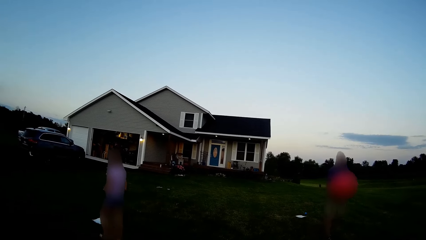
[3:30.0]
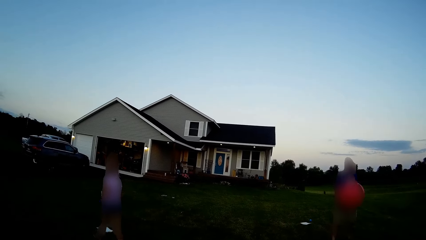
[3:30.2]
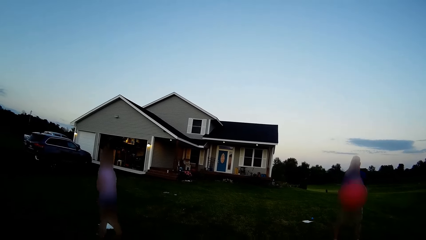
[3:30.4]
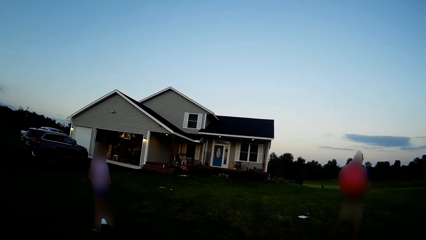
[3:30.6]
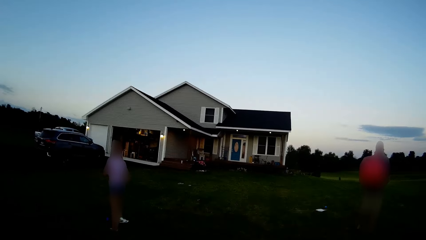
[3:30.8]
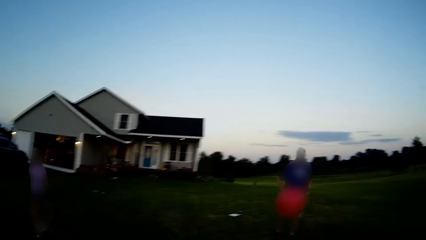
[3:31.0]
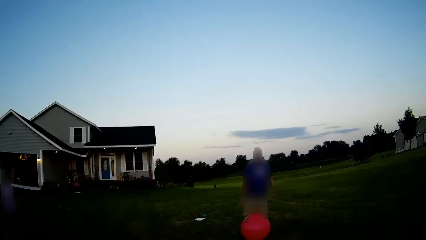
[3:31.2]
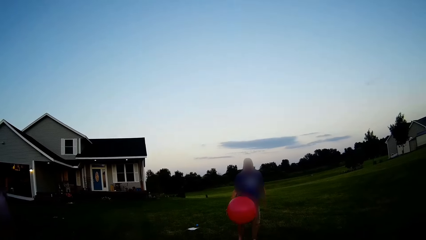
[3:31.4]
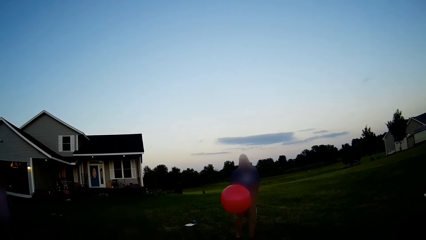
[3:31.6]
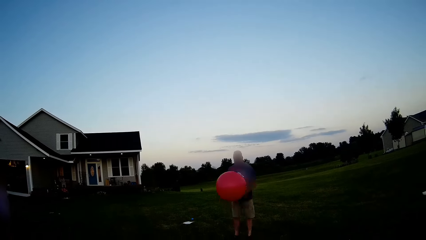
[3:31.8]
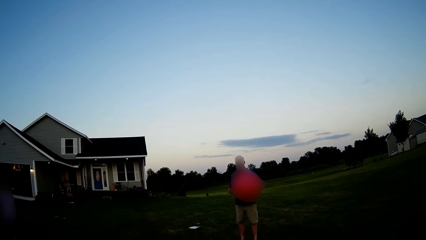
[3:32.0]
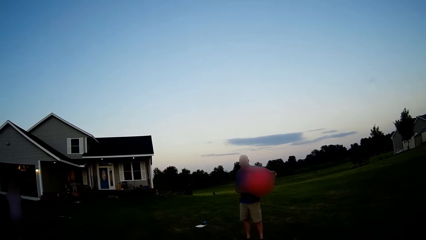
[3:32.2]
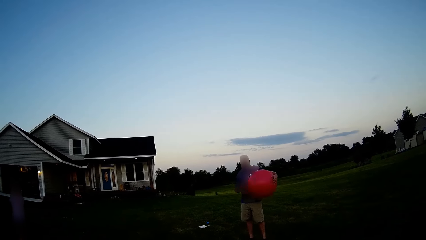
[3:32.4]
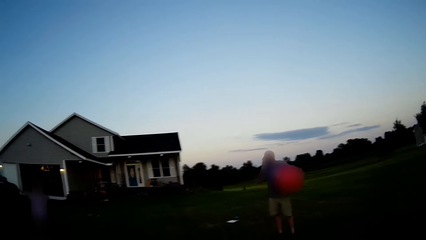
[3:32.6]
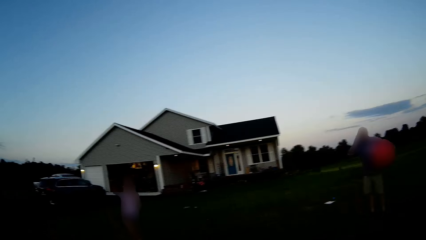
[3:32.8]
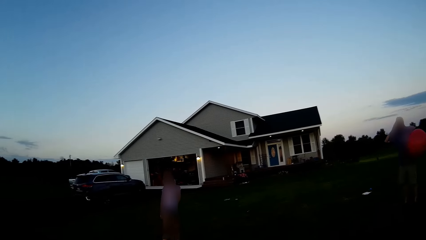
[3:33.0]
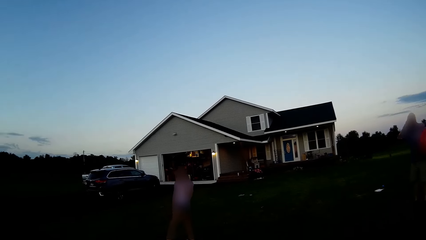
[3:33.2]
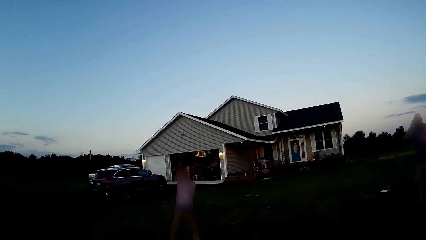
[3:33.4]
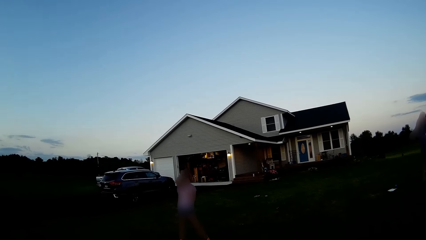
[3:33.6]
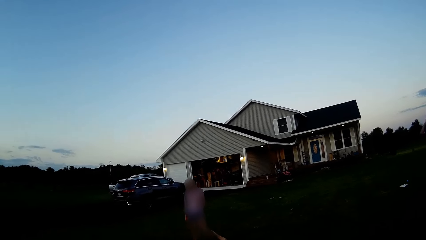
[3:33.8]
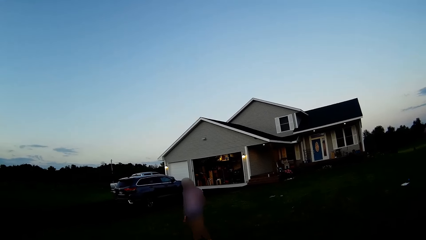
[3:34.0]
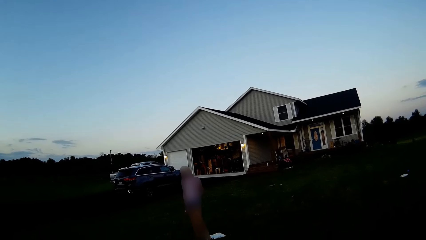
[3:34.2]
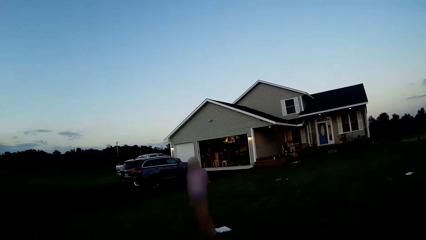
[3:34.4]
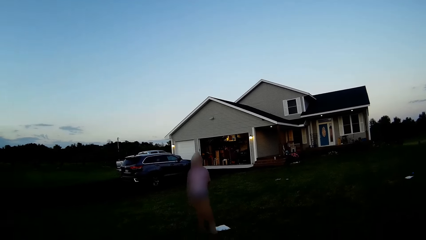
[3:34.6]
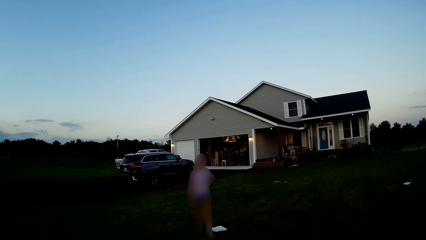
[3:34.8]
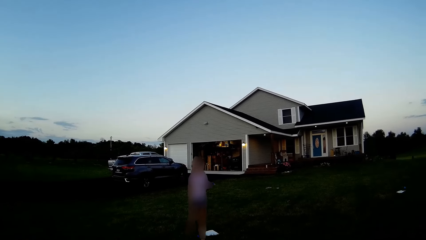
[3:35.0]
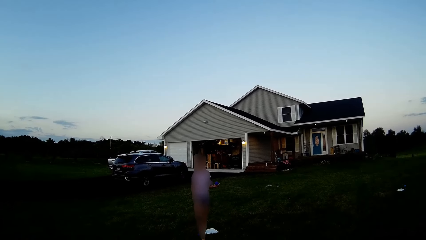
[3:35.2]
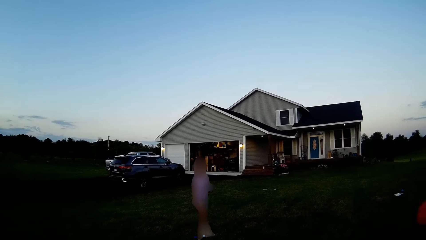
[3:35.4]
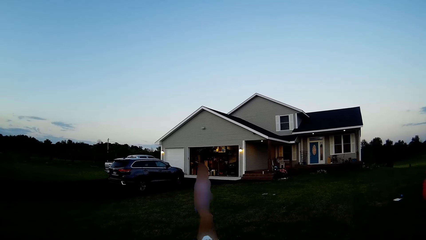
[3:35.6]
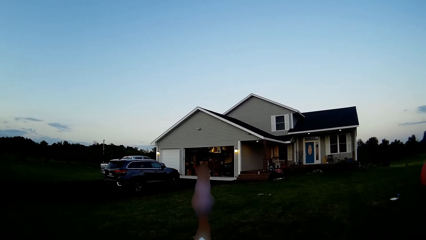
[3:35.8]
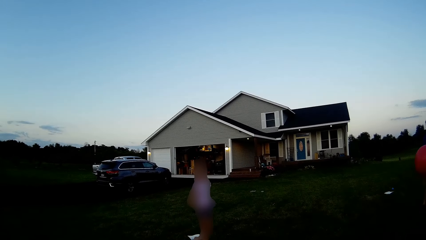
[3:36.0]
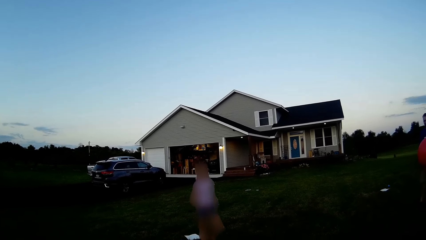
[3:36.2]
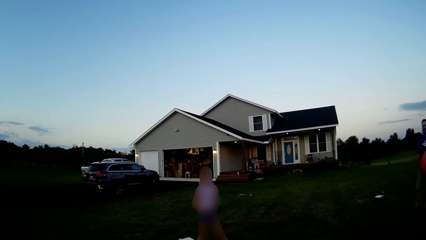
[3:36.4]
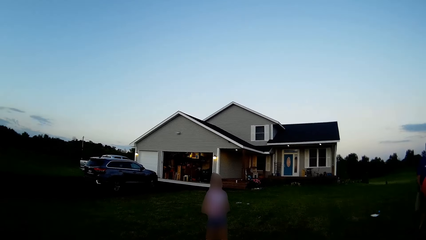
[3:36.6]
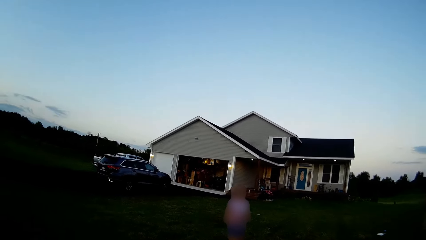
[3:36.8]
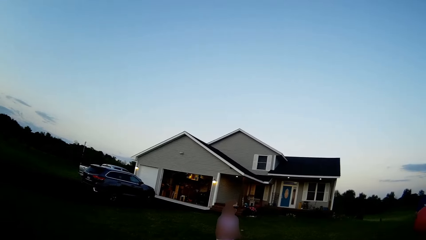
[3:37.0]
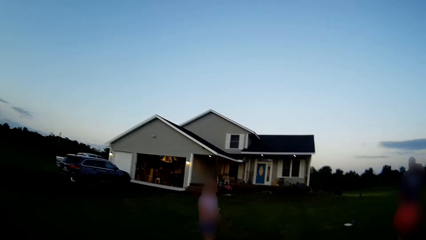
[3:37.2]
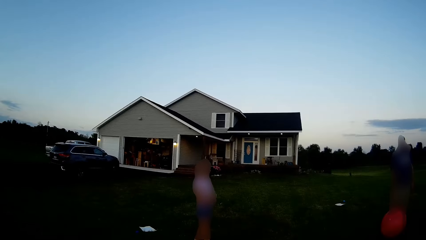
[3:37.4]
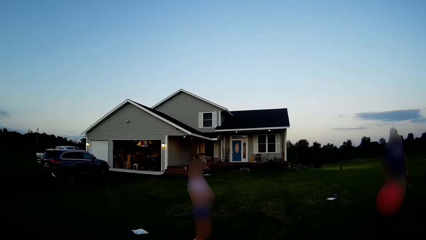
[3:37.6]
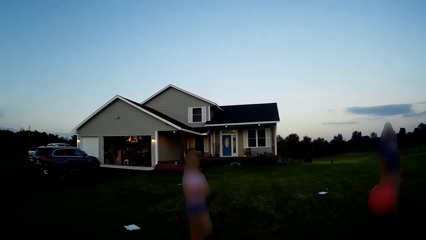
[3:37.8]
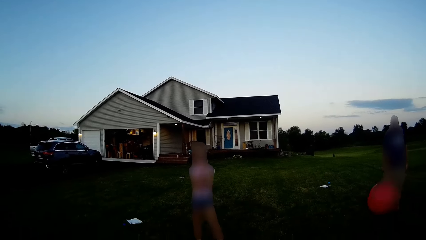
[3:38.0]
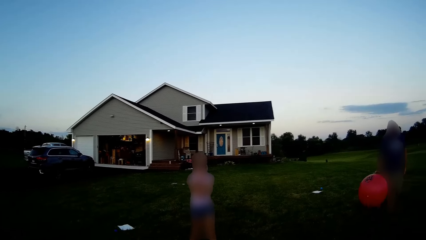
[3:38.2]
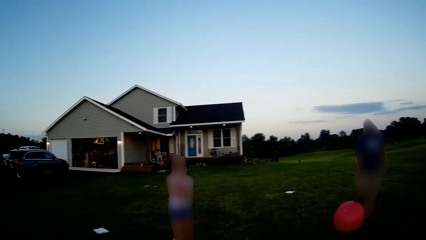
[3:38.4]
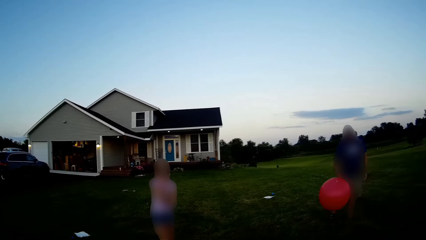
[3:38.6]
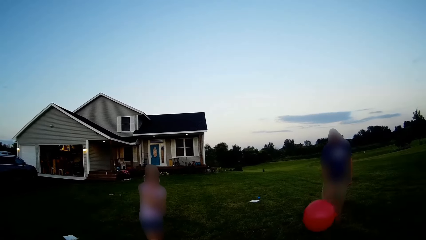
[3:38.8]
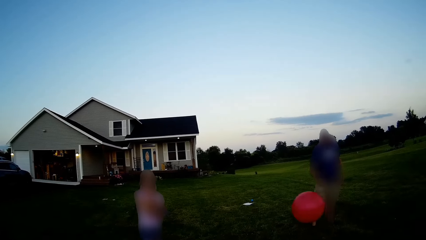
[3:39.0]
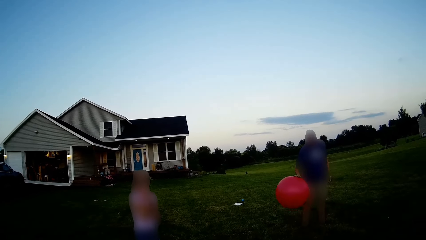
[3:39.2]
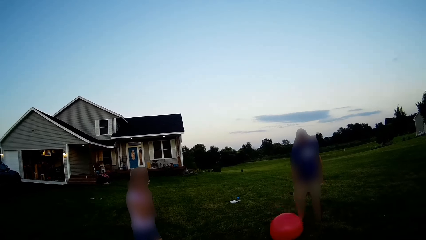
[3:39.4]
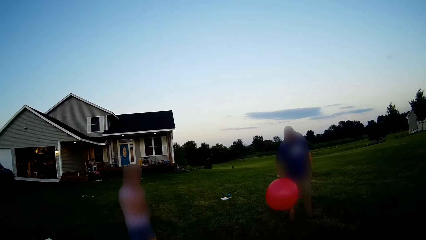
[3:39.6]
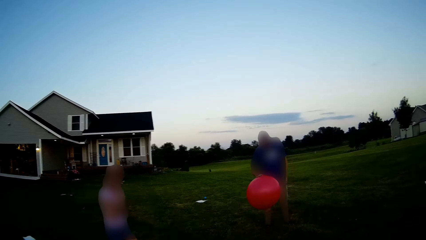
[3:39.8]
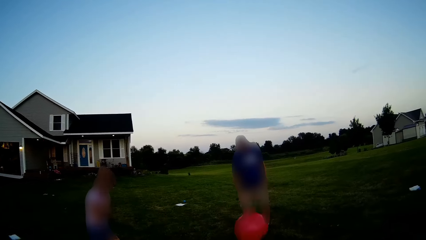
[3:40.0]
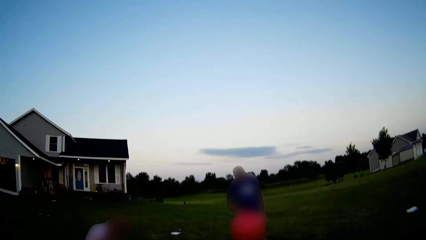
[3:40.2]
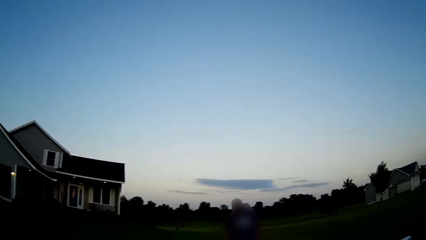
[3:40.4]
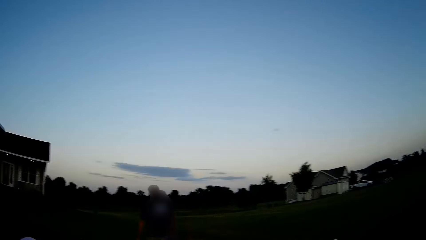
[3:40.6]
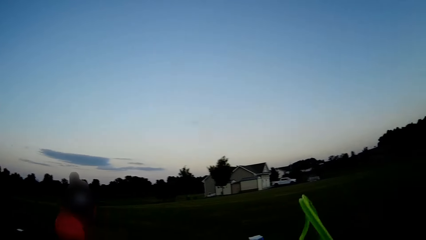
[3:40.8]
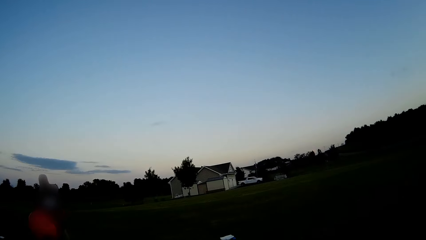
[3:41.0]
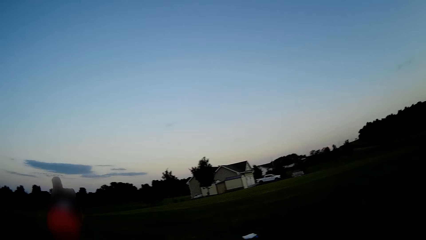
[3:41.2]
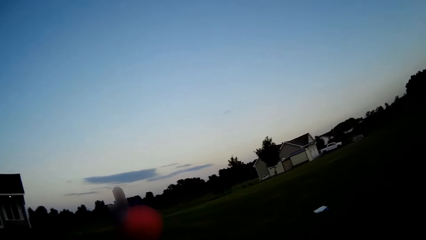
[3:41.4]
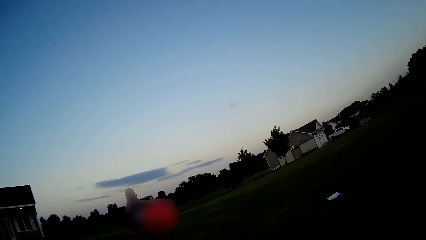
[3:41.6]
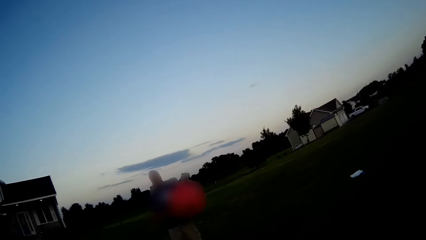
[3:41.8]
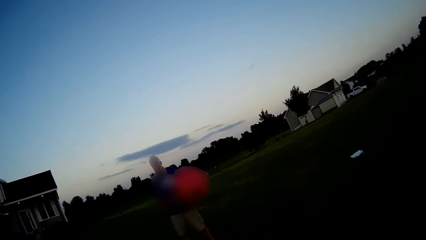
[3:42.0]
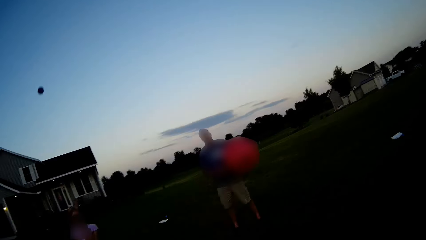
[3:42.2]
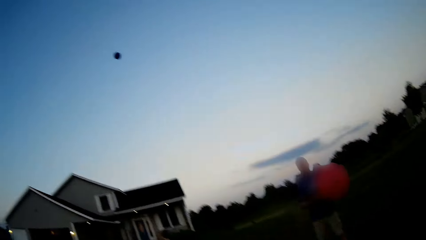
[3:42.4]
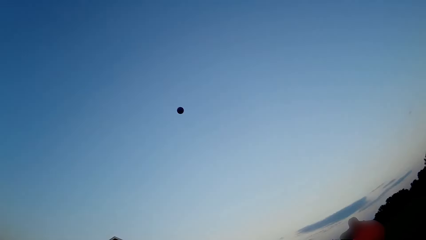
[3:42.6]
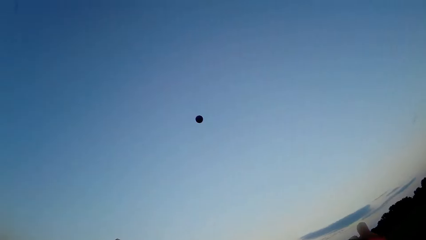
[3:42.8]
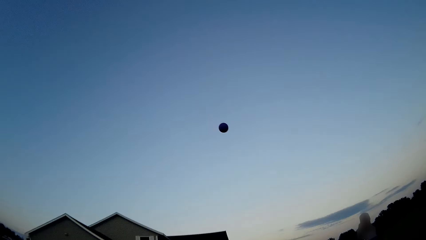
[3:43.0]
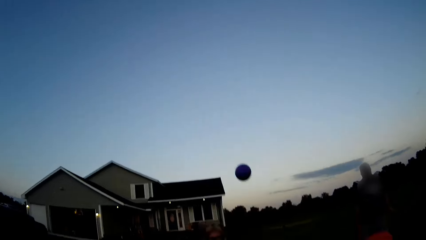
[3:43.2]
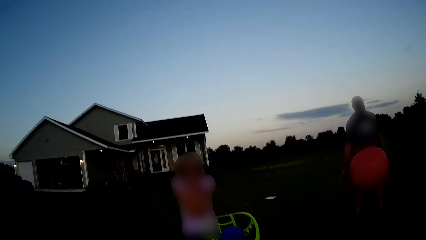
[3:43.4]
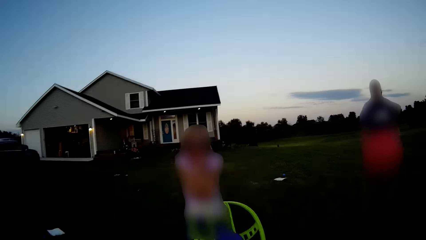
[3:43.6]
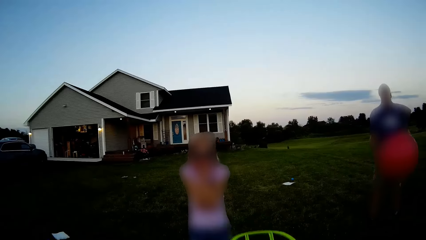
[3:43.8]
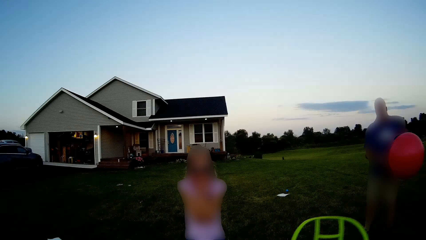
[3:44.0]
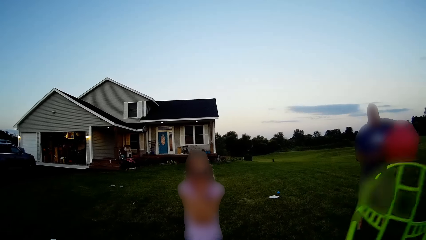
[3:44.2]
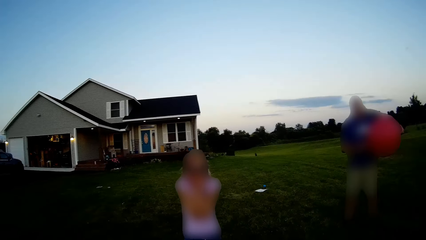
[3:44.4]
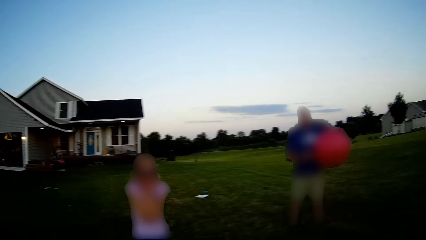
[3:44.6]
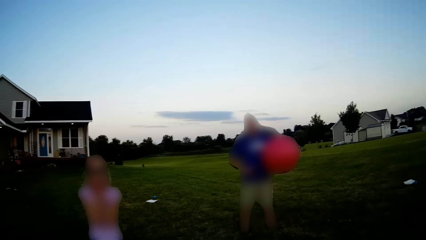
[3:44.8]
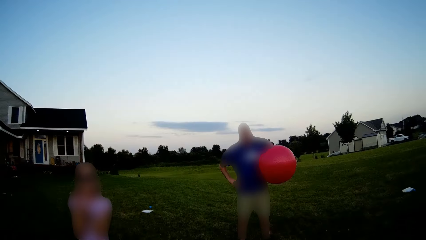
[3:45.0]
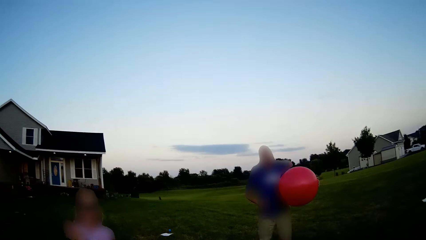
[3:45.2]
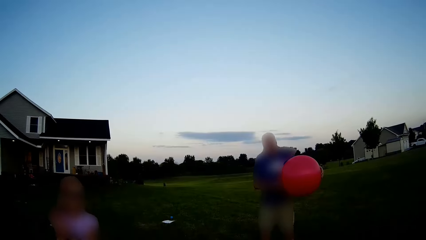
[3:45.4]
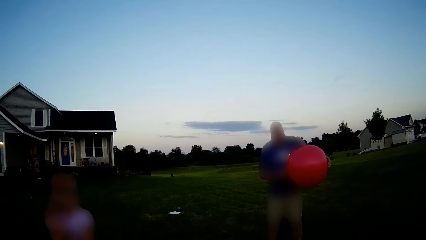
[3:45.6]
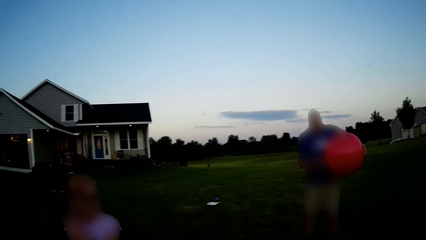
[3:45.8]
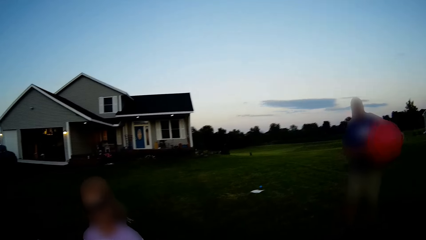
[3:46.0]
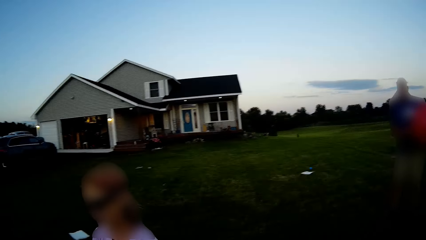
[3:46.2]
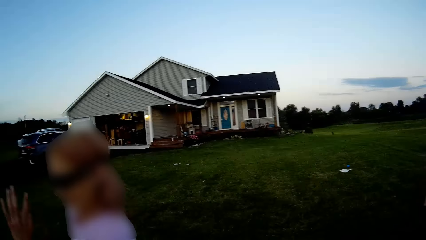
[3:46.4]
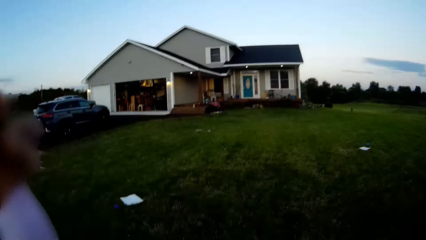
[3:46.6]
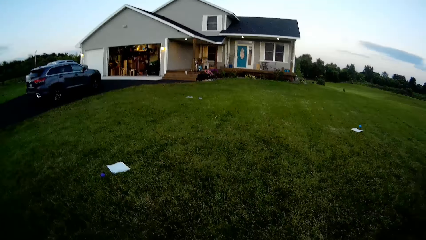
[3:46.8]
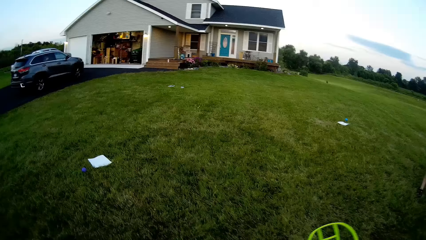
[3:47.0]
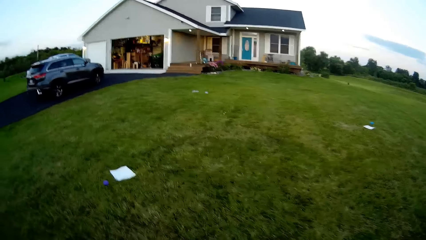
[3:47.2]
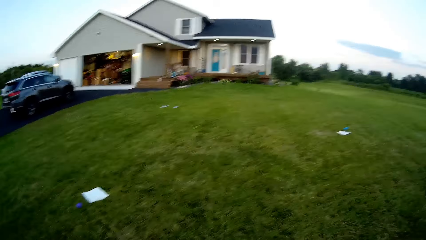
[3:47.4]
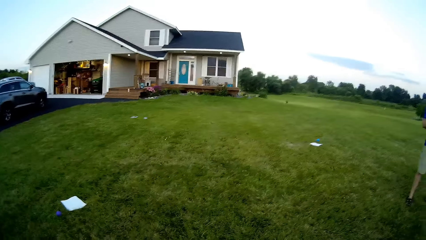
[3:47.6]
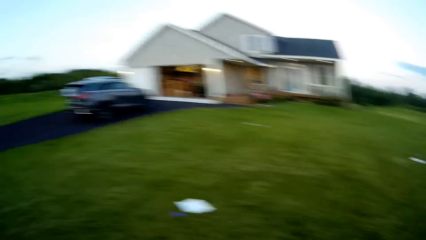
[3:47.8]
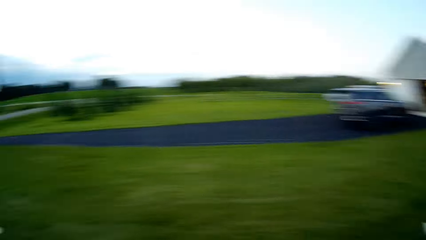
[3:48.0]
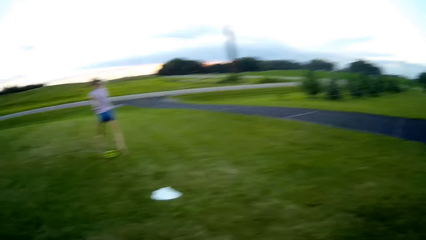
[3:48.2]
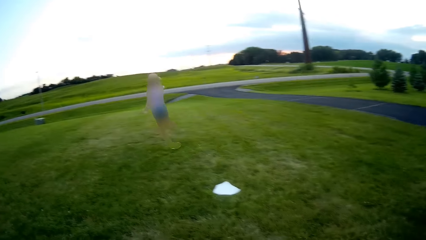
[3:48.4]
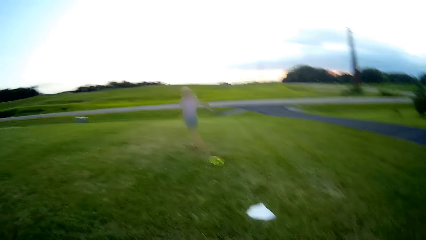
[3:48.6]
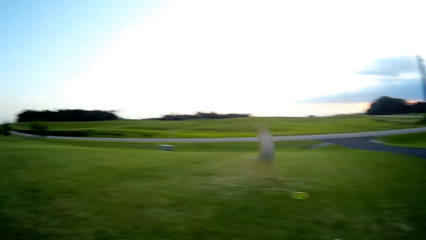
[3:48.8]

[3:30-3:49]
A man walks with the balloon. The camera wearer converses to the man and a woman.
